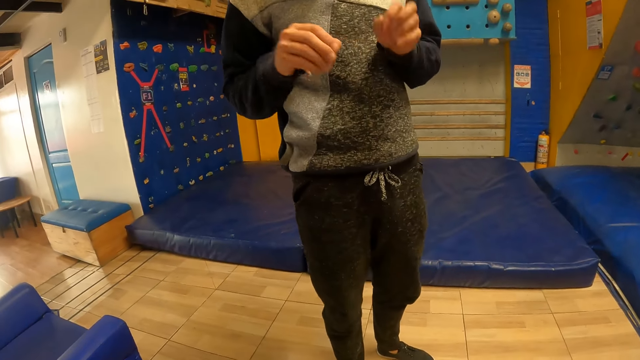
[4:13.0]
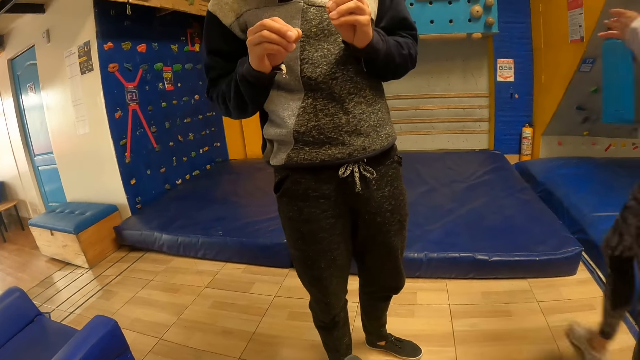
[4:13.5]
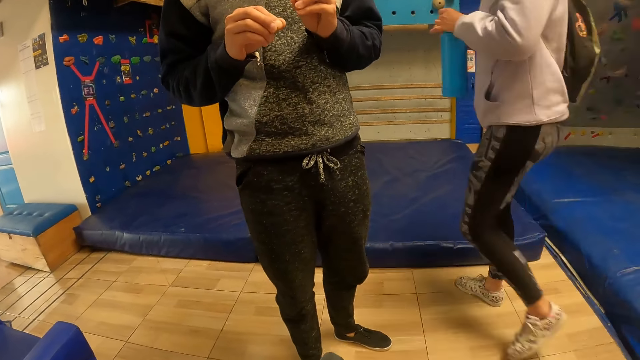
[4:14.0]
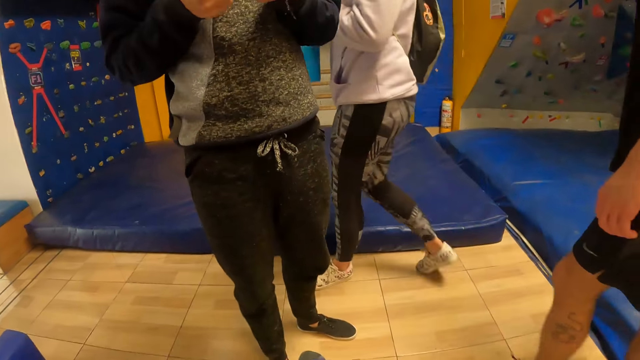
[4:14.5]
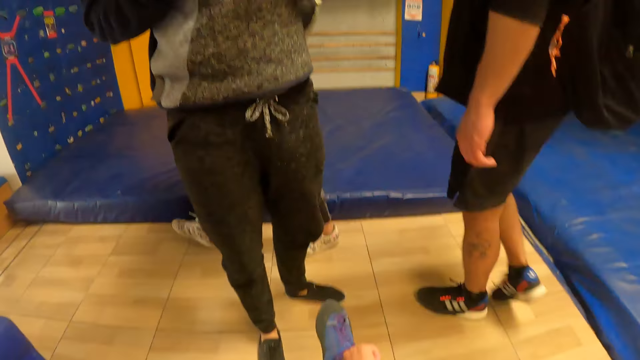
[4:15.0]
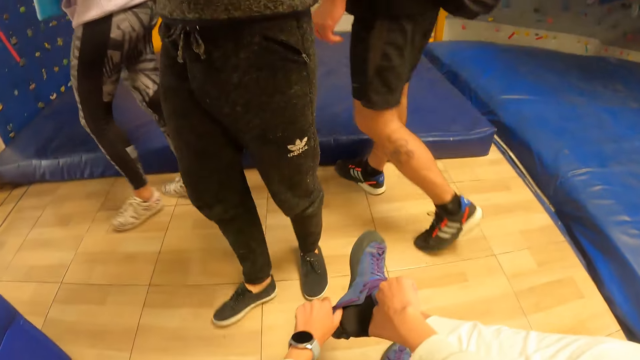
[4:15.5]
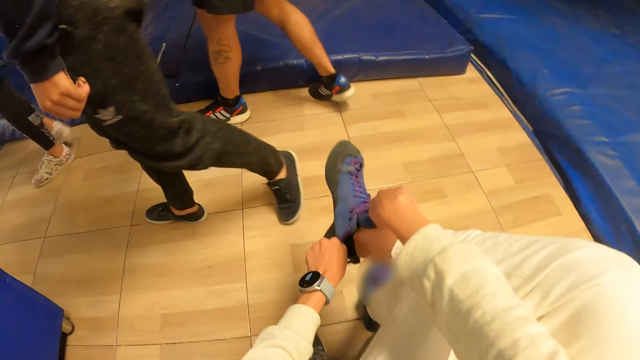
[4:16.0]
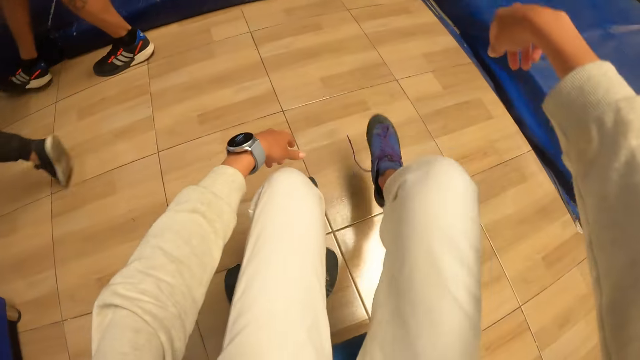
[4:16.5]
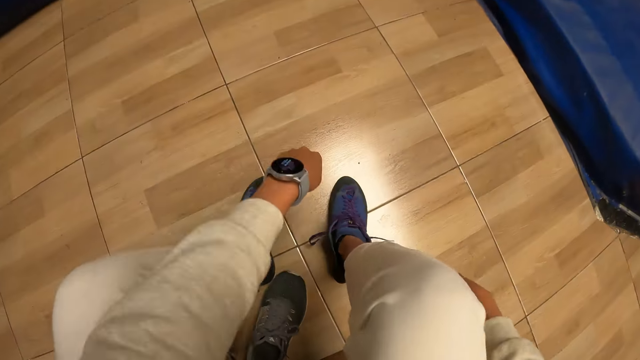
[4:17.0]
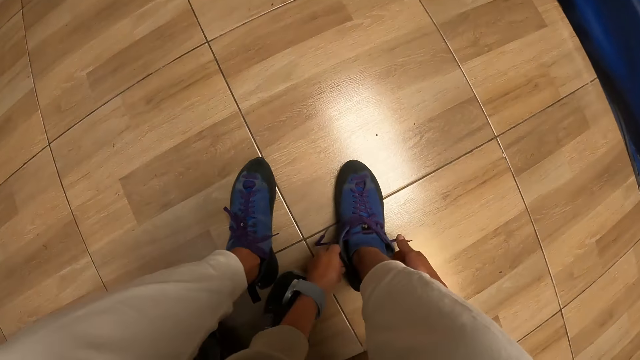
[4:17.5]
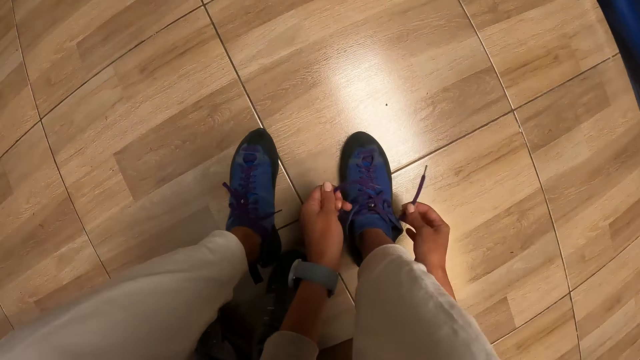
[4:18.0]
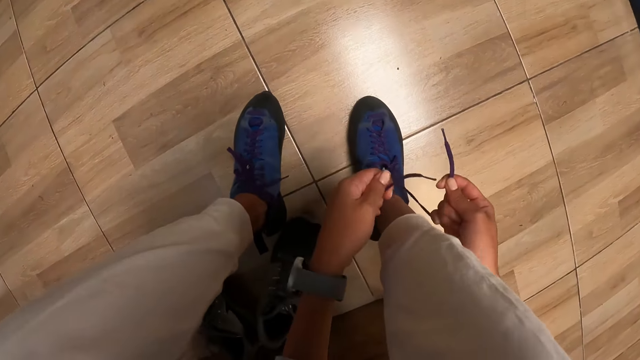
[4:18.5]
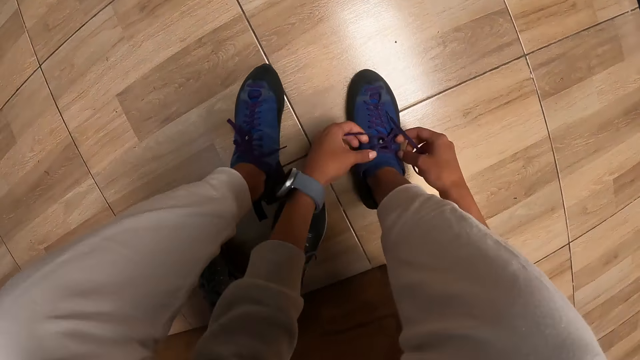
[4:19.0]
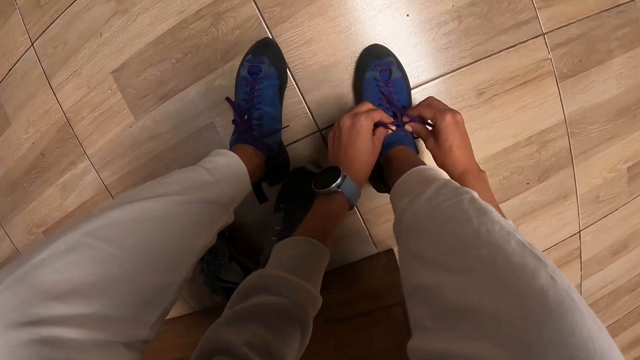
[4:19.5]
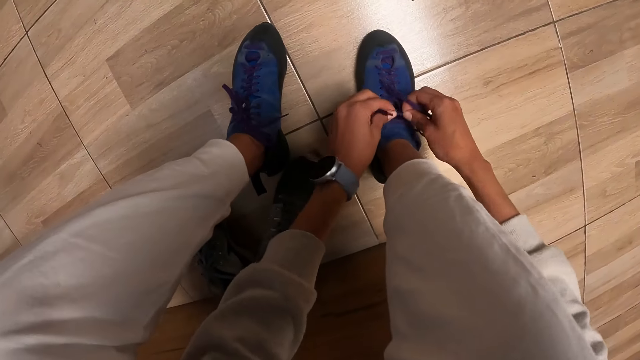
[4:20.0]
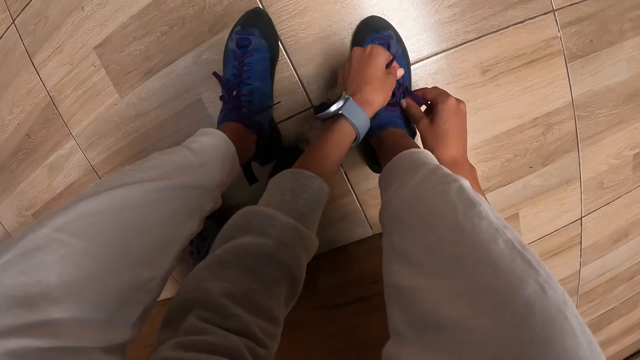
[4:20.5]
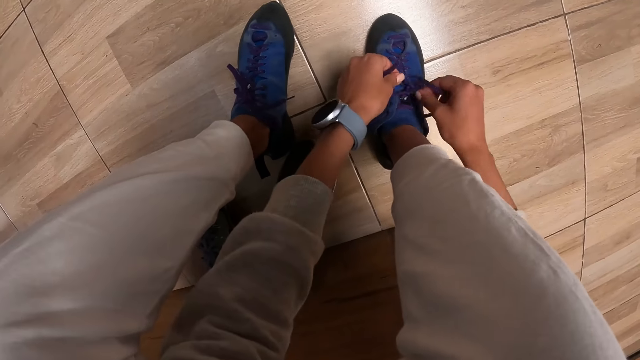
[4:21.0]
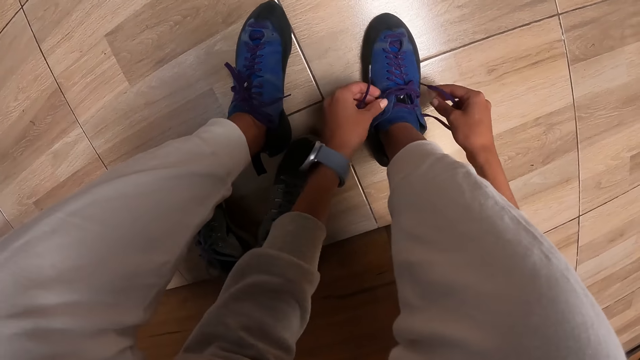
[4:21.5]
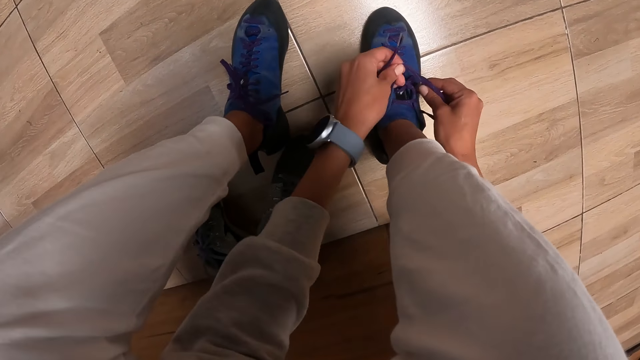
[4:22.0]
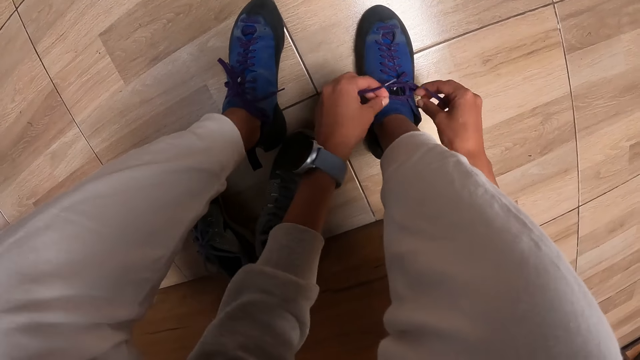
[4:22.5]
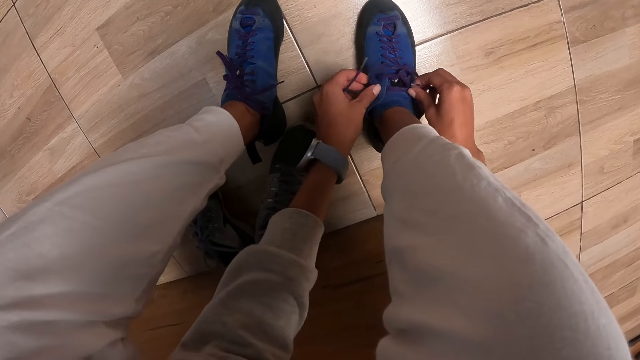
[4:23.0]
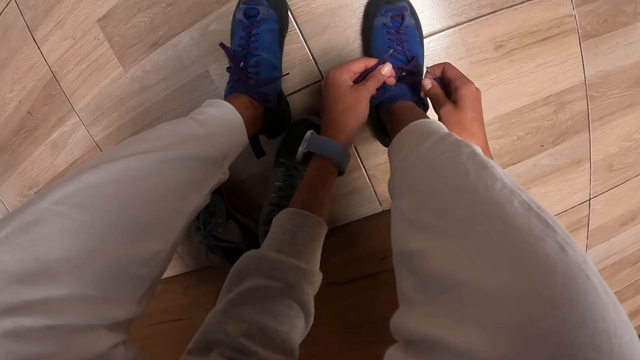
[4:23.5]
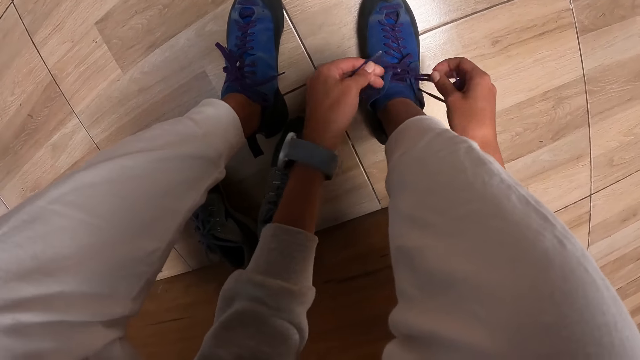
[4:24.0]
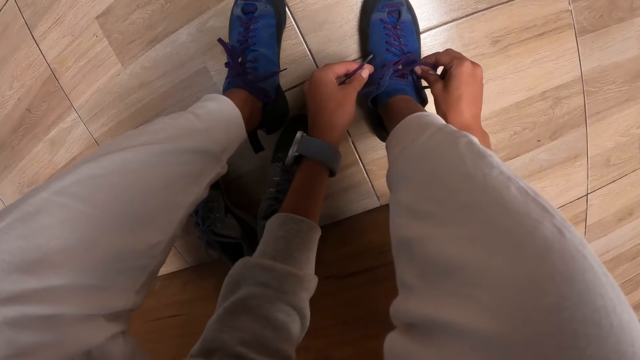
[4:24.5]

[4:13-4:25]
A man talks to the camera wearer. The man walks away. The camera wearer ties the lace of the right shoe of the pair of shoes on her right leg with both hands.

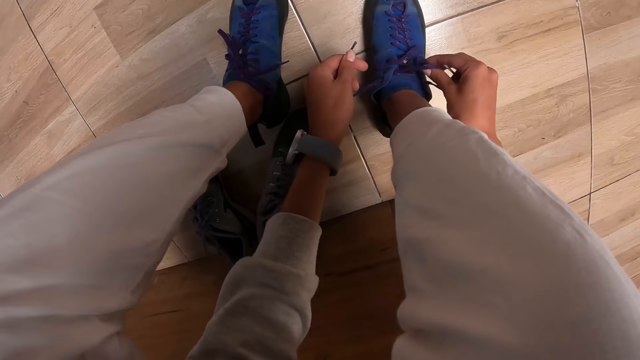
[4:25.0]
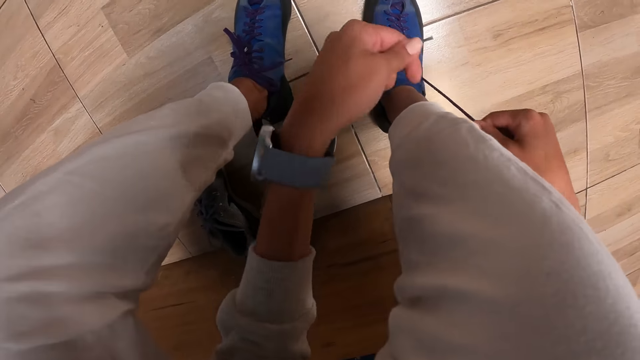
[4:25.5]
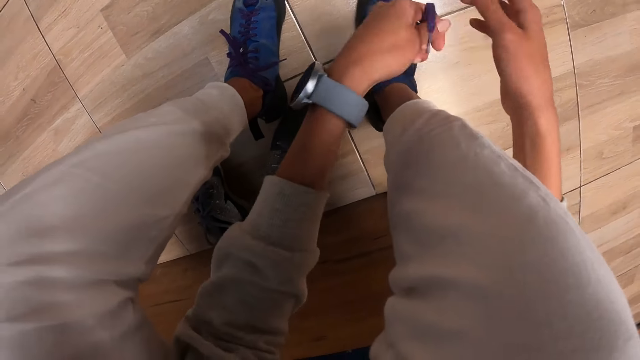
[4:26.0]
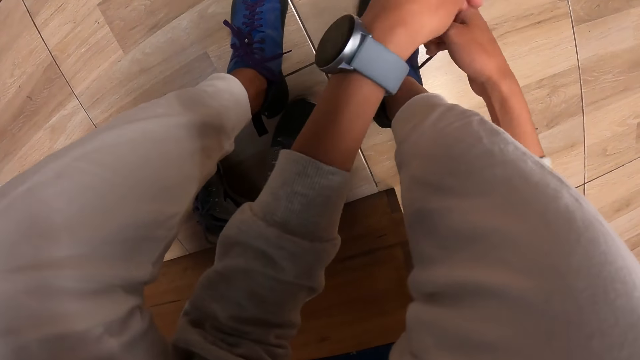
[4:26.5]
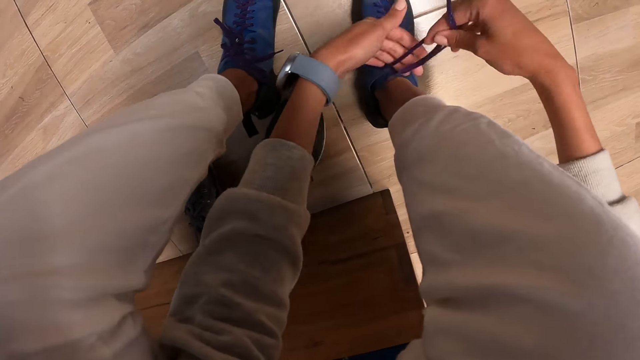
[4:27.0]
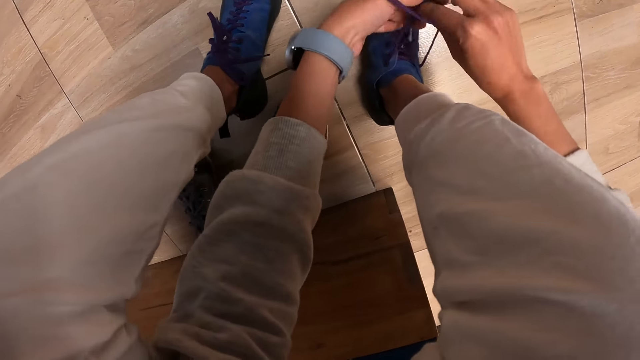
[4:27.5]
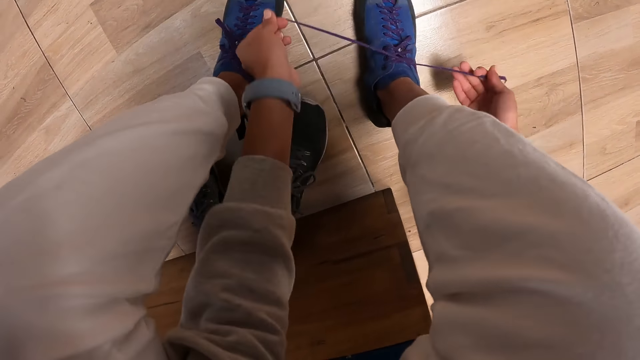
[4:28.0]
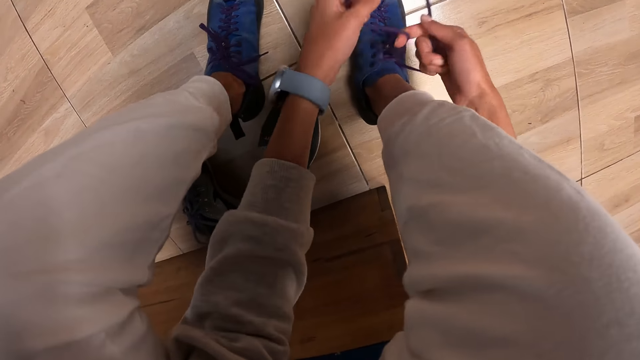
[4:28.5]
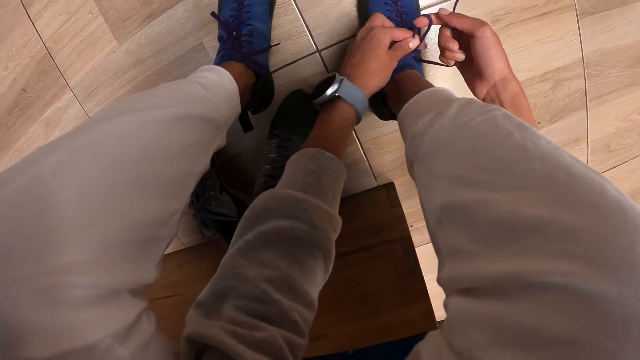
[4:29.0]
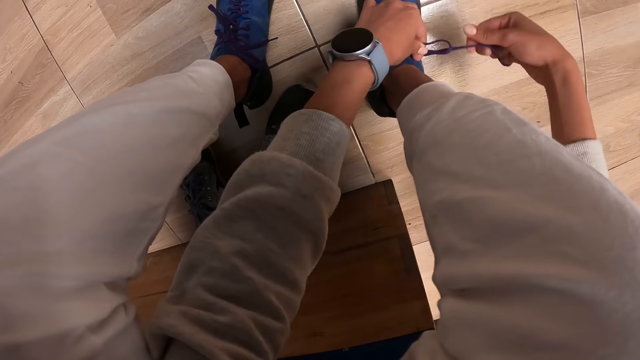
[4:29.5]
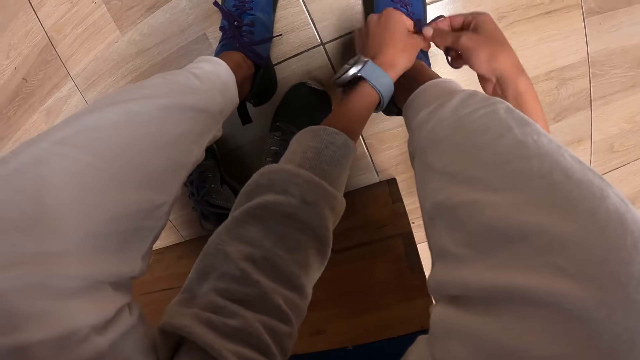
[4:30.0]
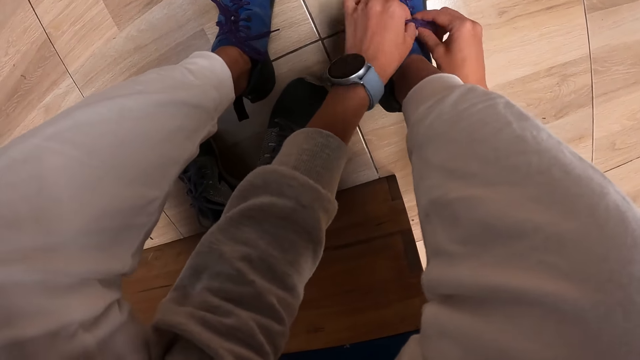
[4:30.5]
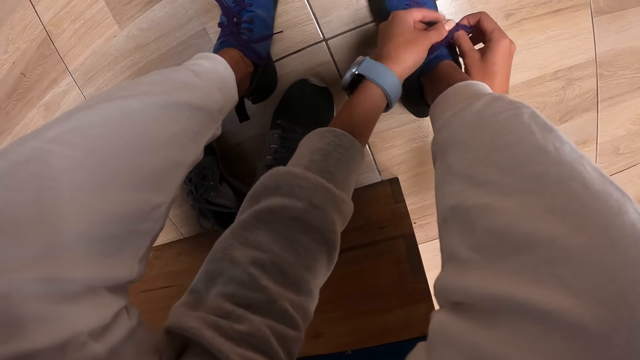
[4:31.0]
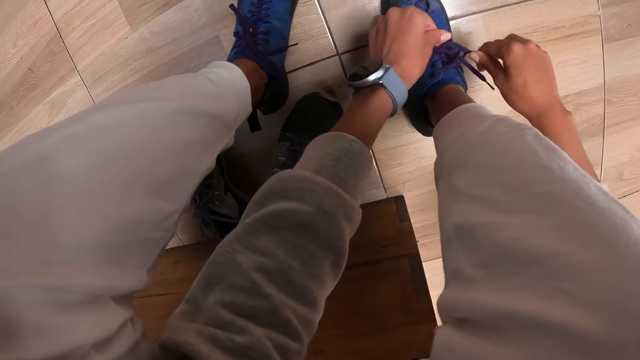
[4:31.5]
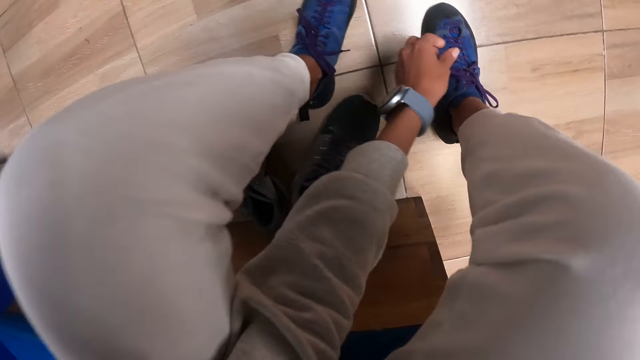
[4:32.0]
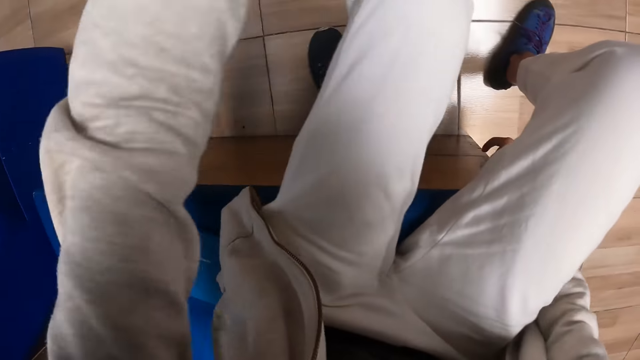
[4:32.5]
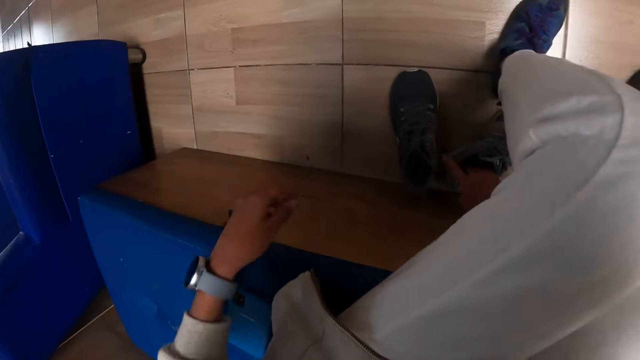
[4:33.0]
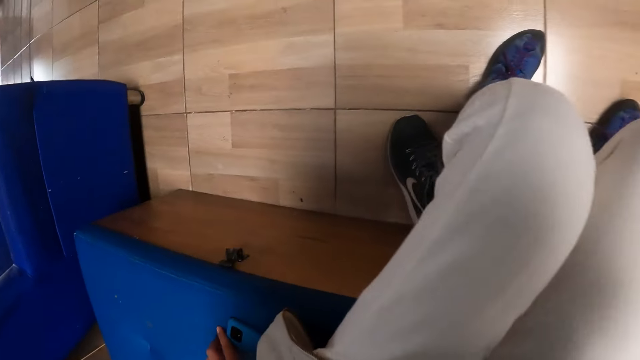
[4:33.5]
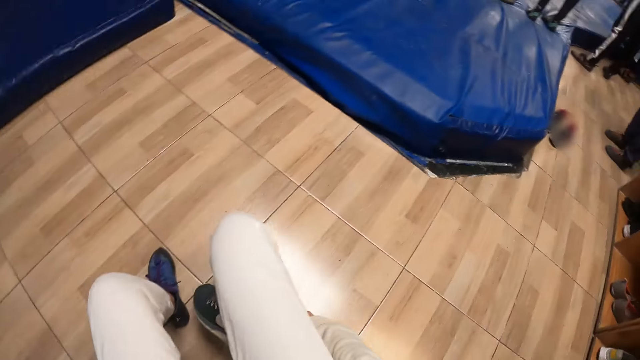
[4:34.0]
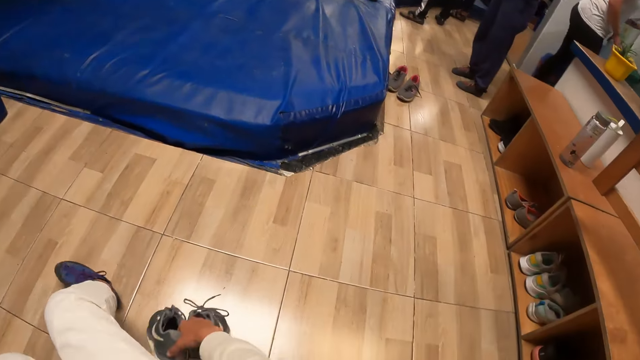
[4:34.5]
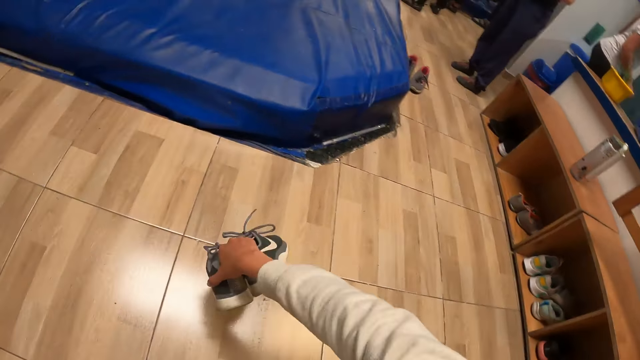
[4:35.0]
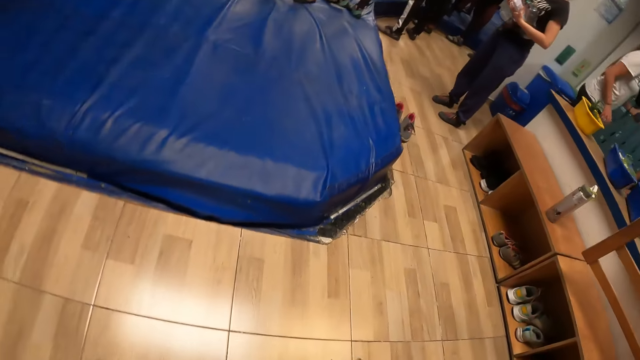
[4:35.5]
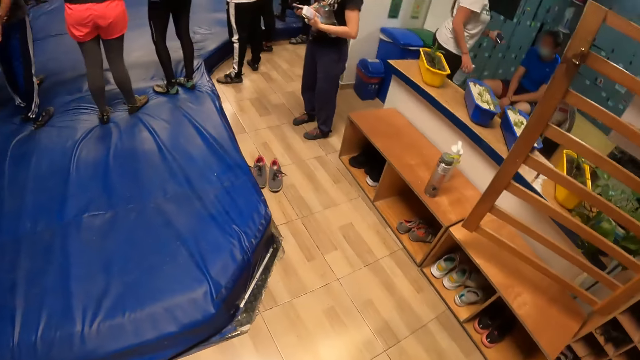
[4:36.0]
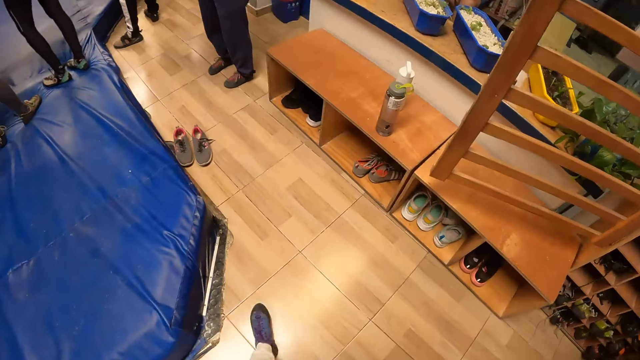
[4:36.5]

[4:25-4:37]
The camera wearer picks up a pair of sport shoes from the floor with her right hand.
